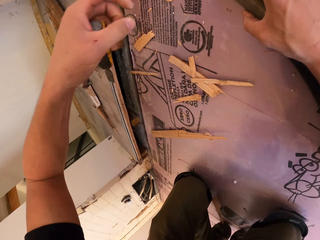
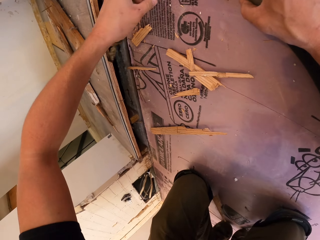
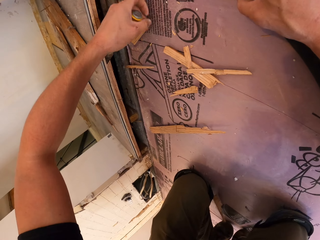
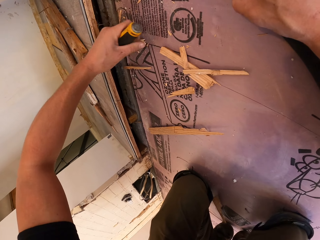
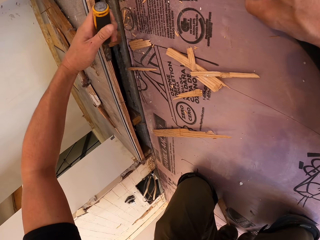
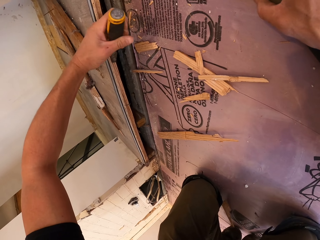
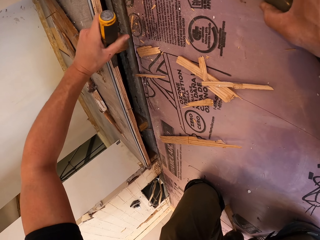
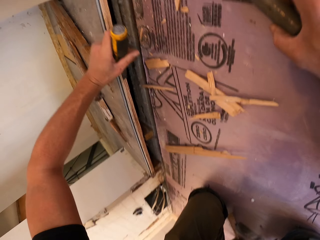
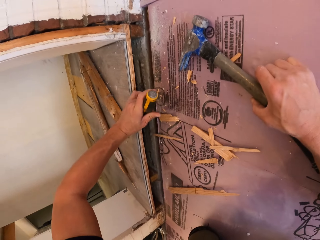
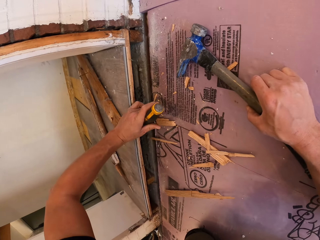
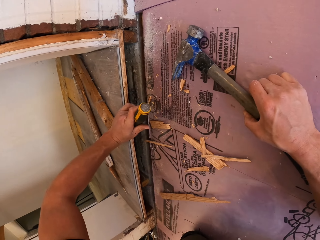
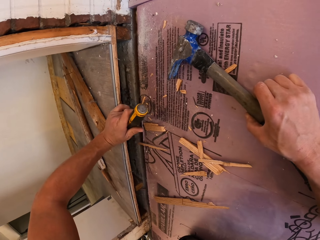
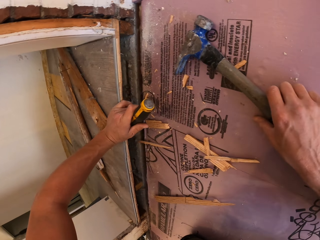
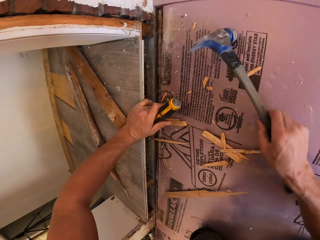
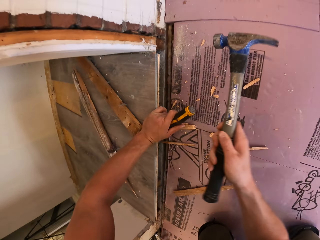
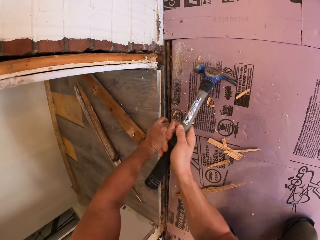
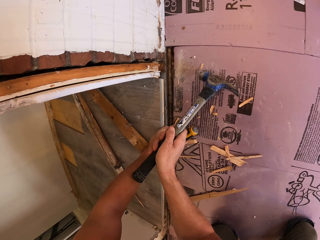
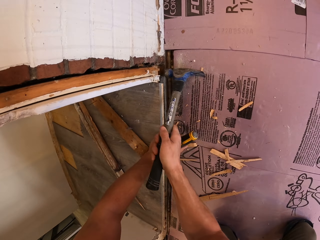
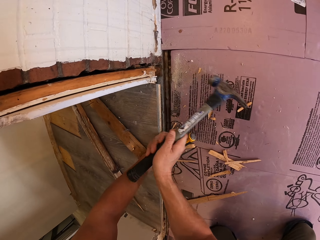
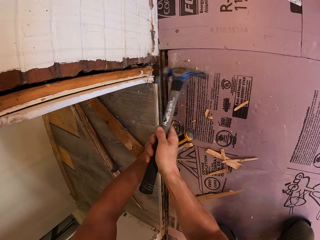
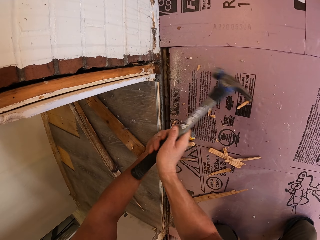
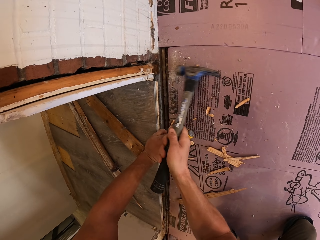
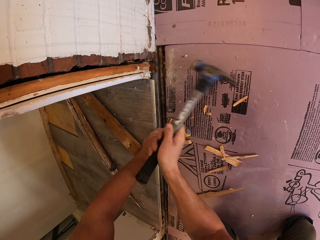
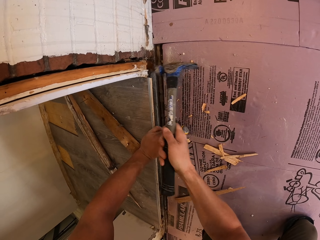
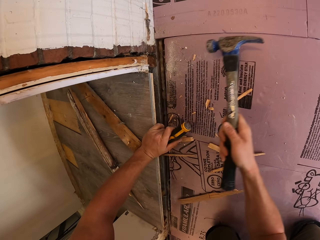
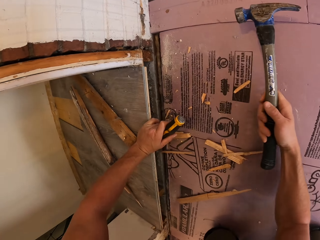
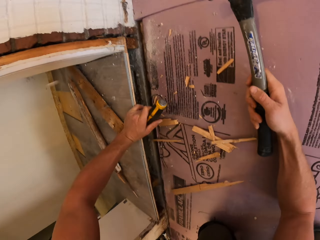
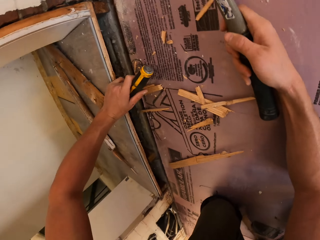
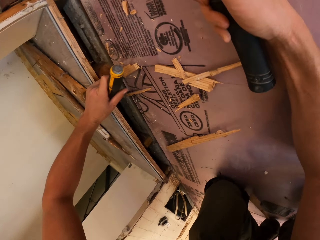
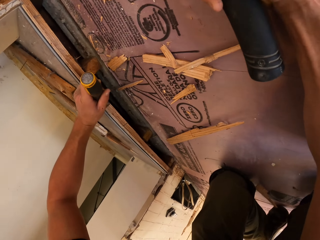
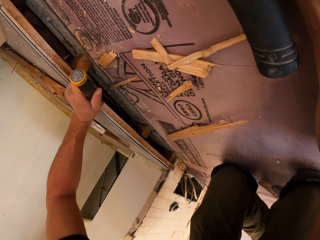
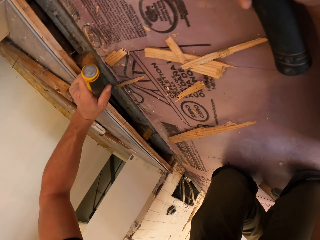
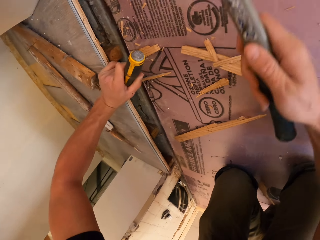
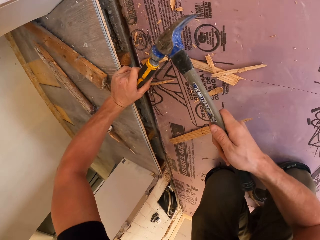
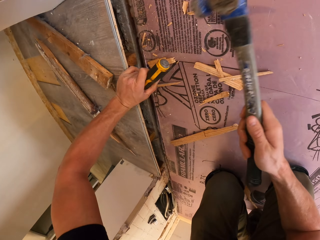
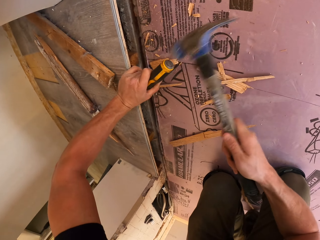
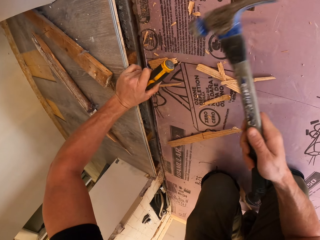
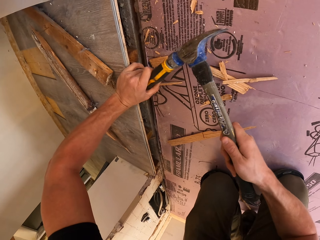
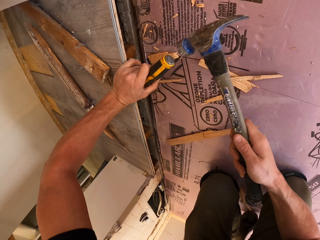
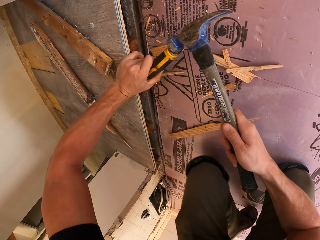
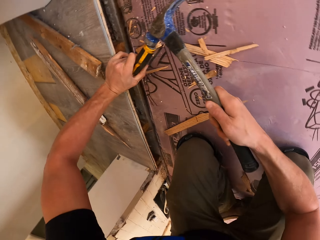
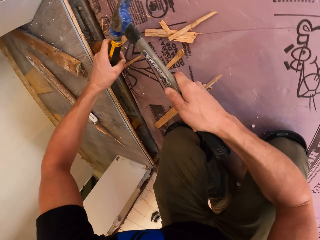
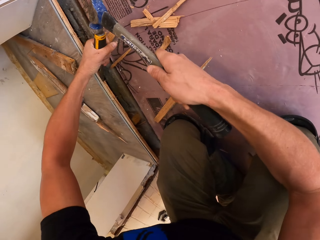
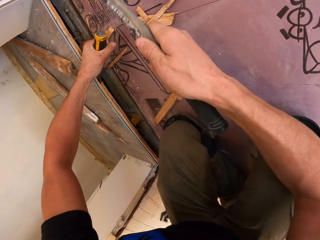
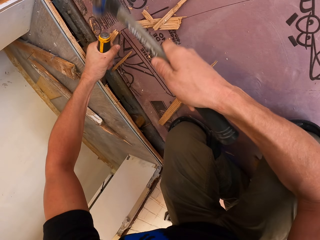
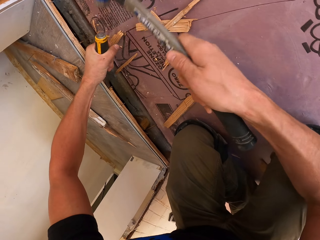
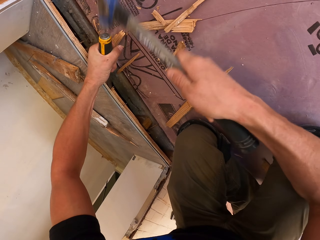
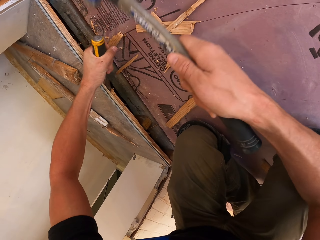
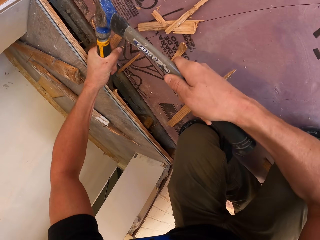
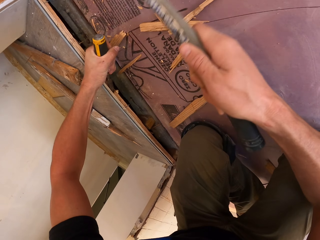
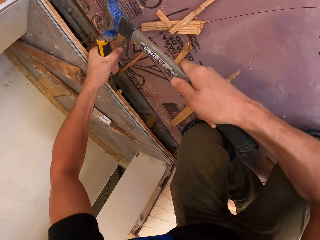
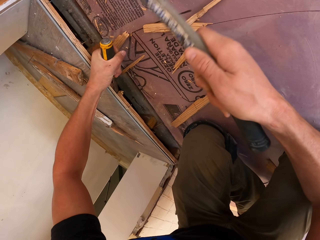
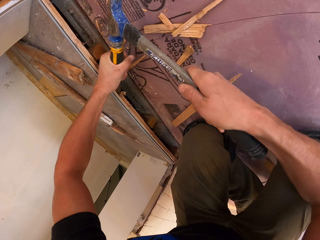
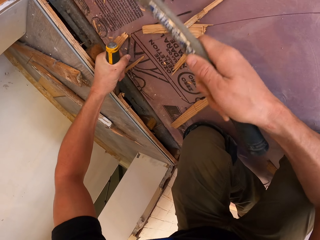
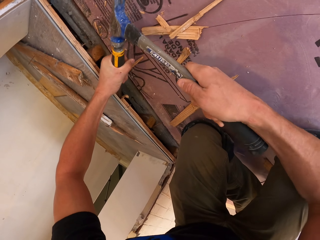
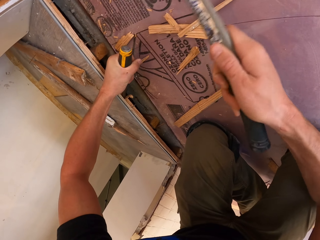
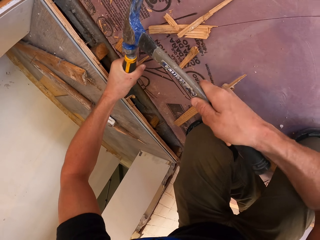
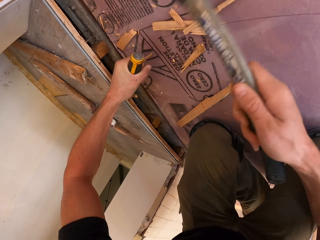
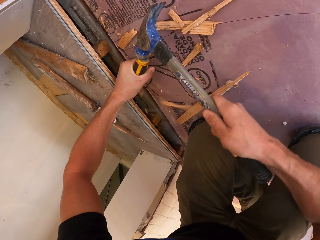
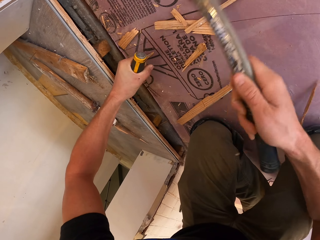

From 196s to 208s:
The camera wearer sticks the chisel on the wood. They hammer the wood with the hammer. They pull the hammer off the wood. They stick the chisel on the wood. They hammer the chisel tool with the hammer.

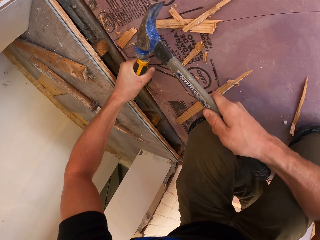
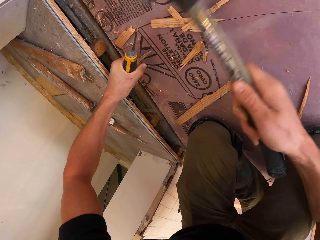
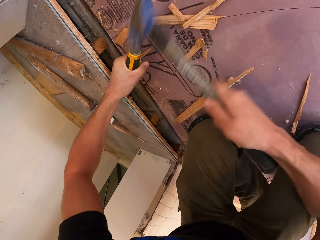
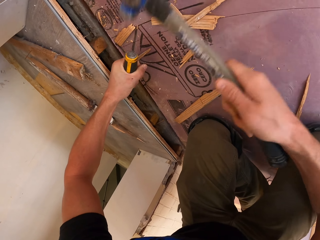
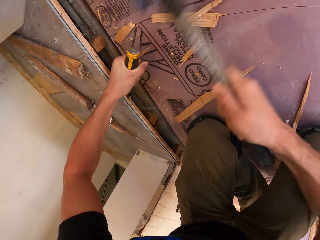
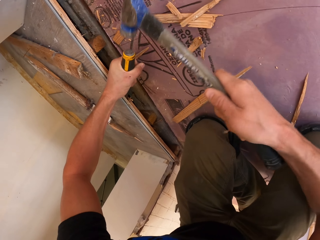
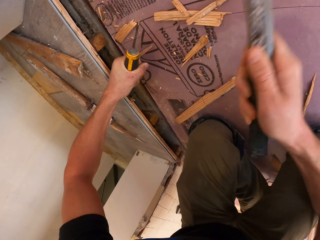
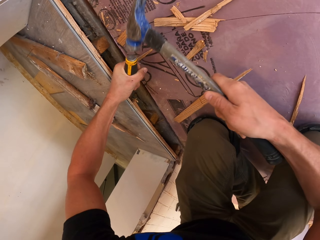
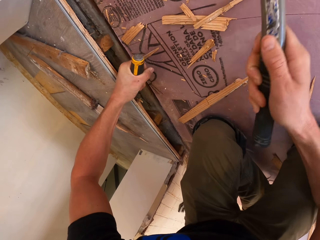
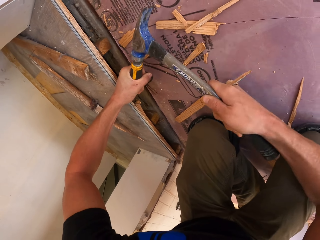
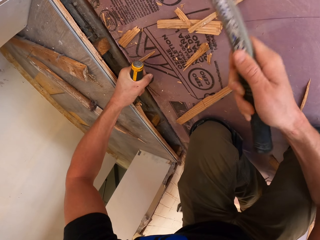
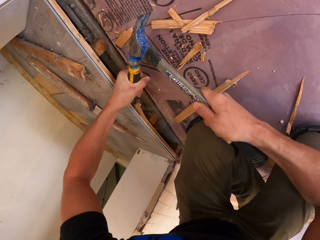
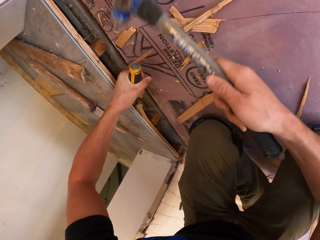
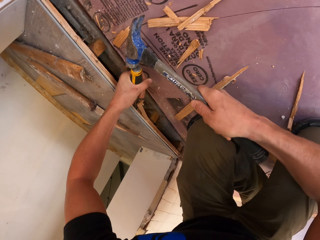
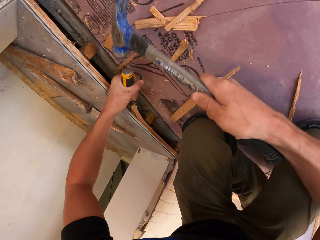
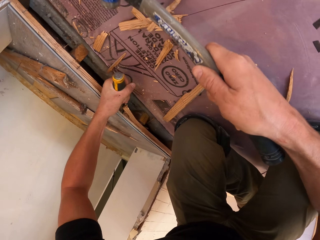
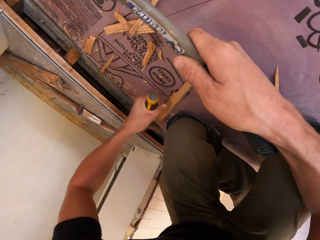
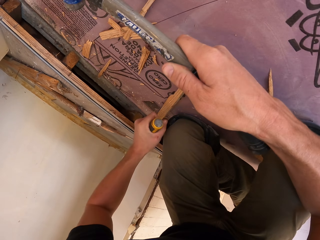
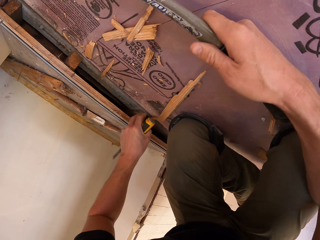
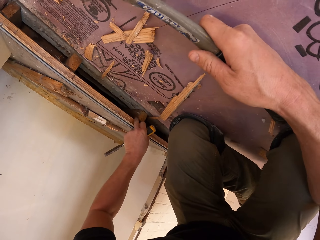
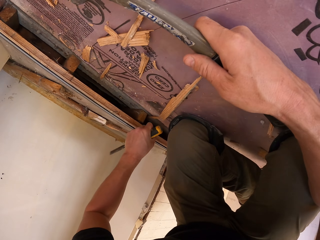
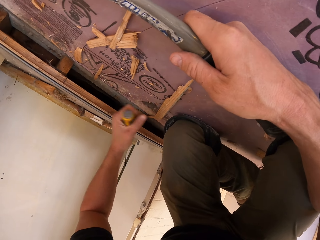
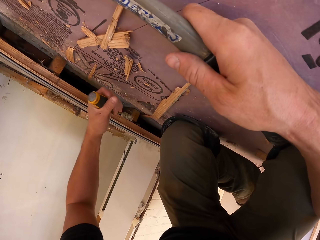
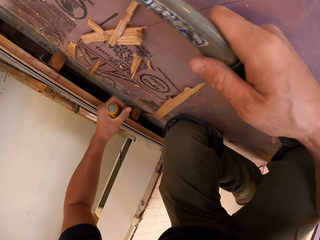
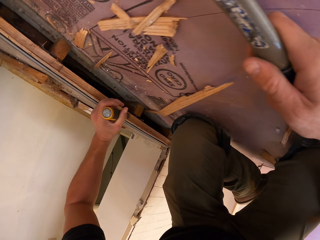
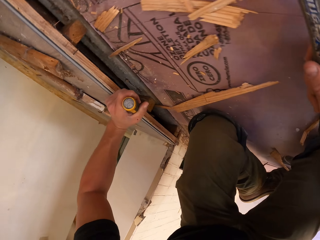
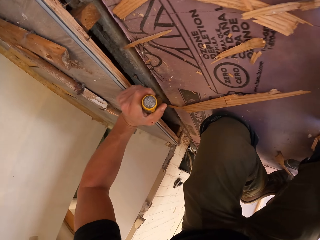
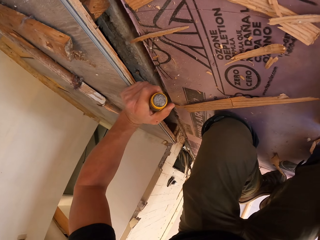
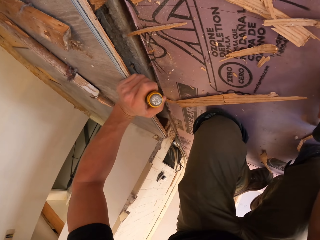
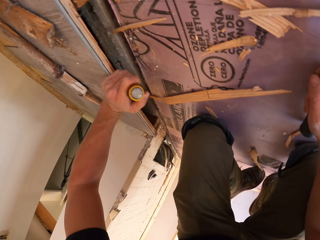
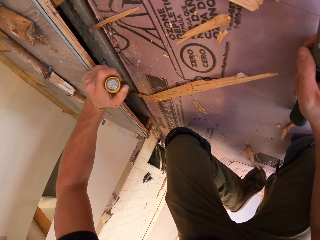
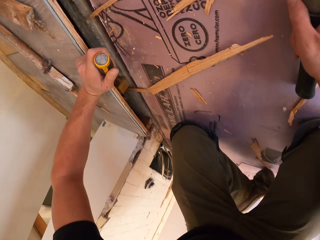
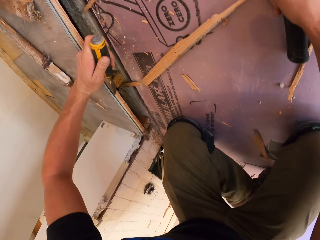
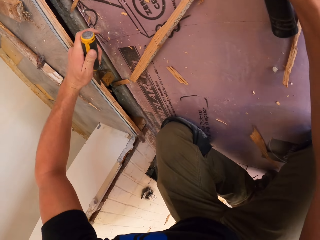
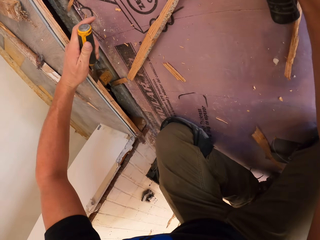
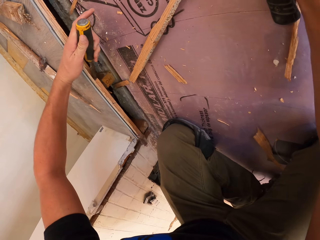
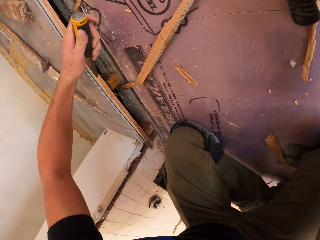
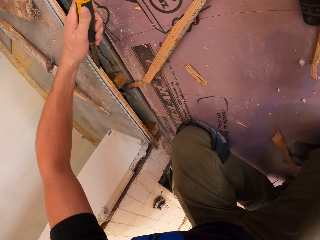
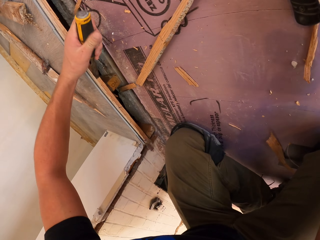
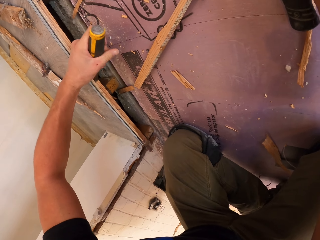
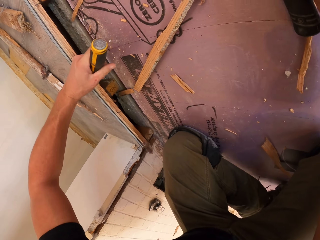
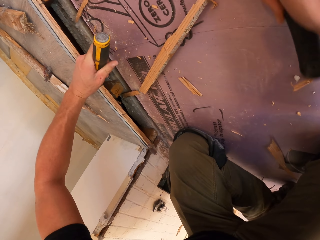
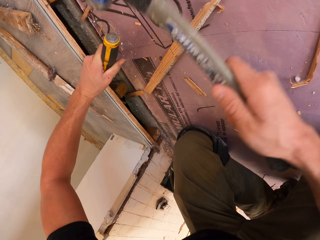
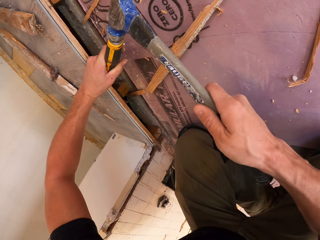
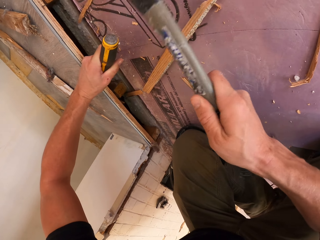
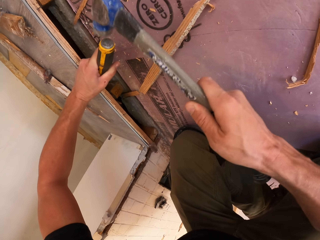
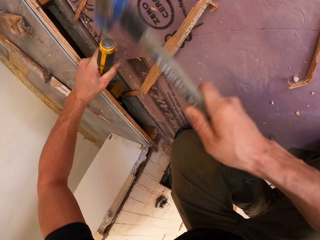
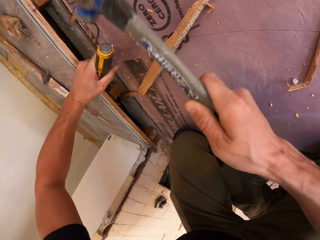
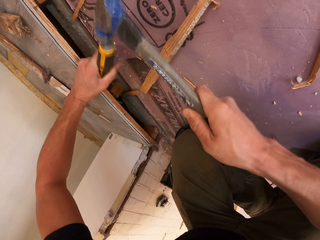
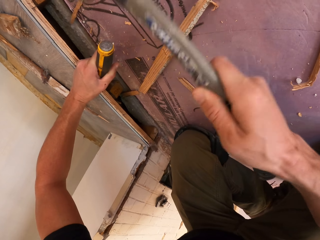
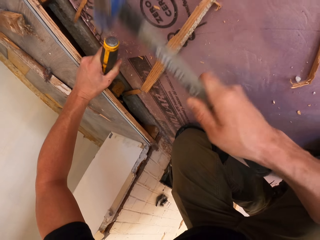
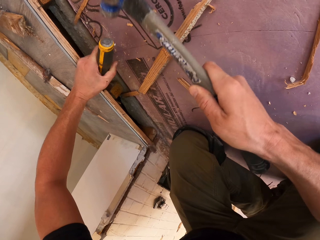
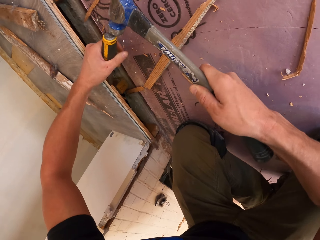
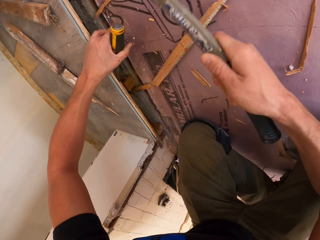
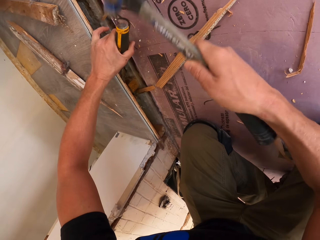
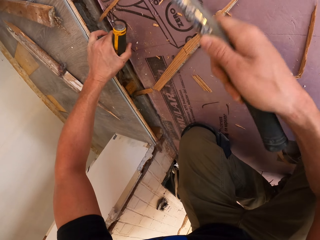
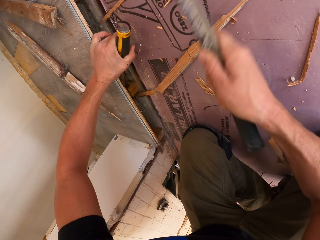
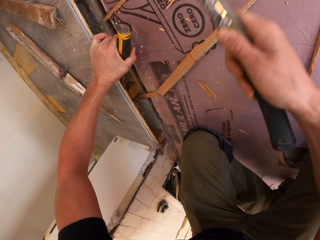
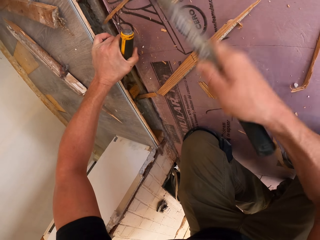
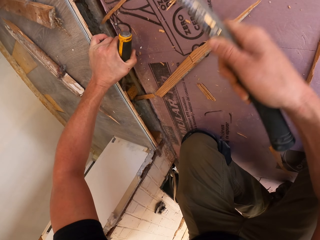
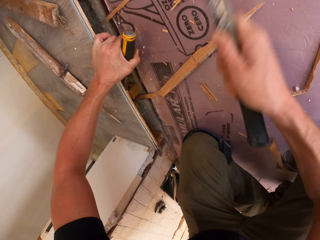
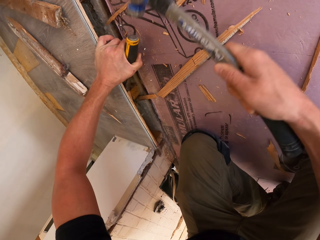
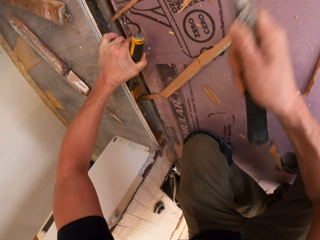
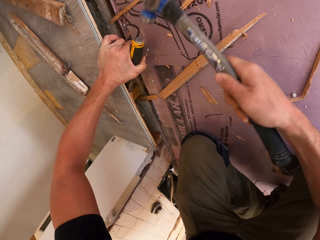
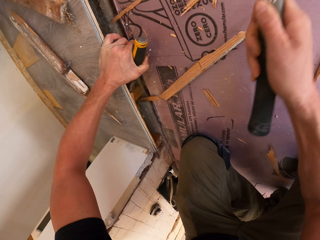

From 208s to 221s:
The camera wearer pulls the wood with his hand. He sticks the chisel on the wood. He hammers the chisel tool with the hammer.
